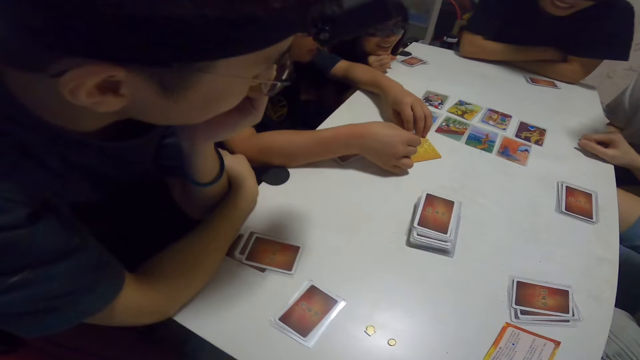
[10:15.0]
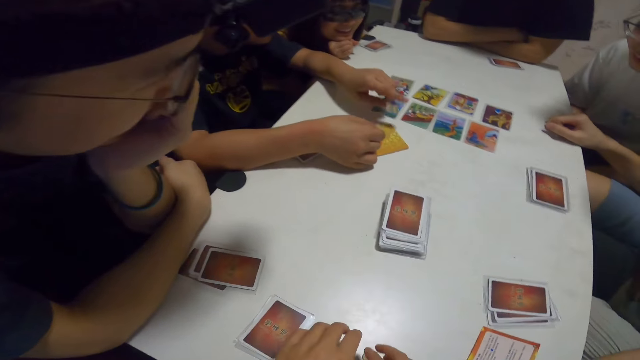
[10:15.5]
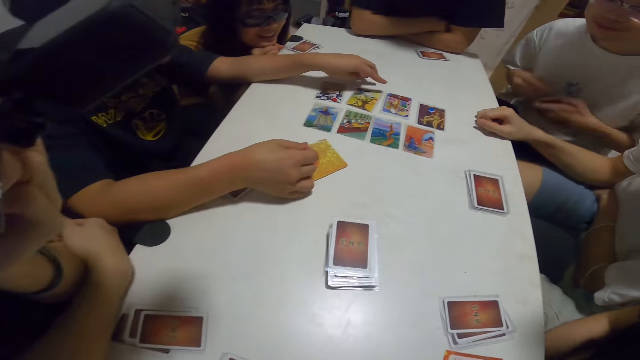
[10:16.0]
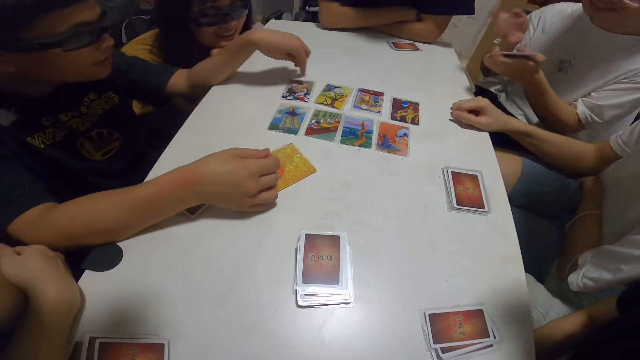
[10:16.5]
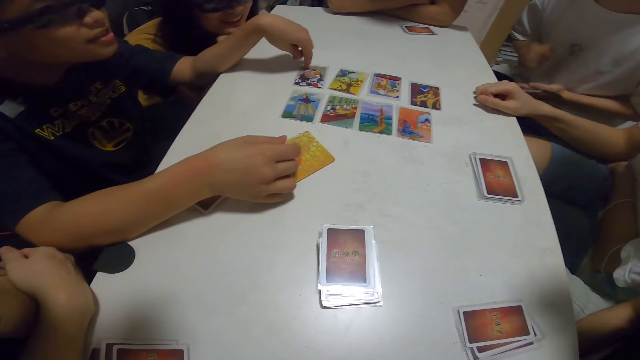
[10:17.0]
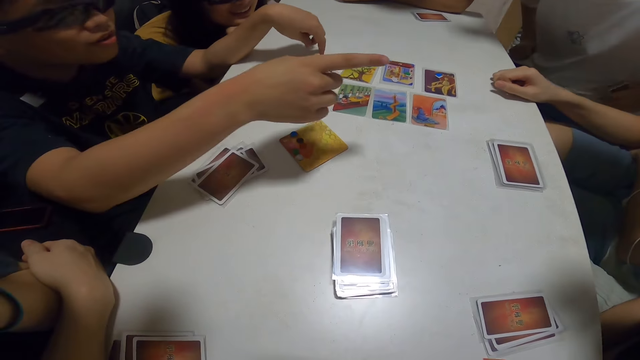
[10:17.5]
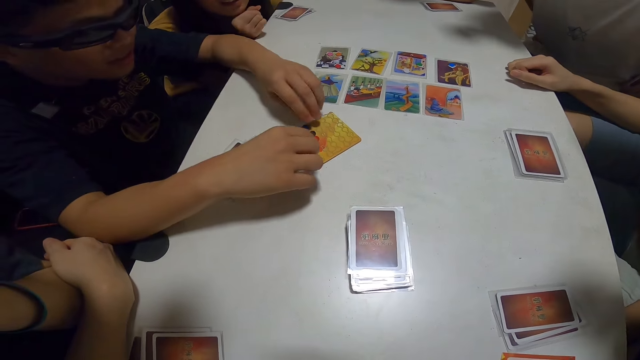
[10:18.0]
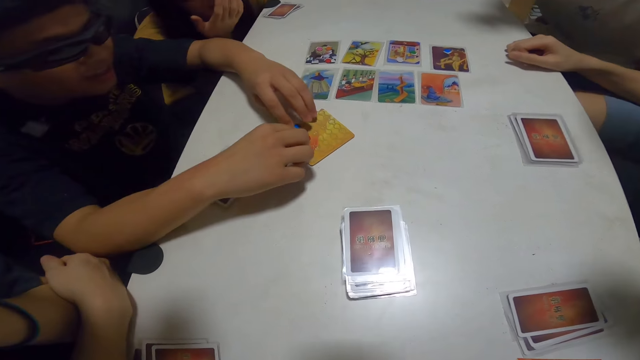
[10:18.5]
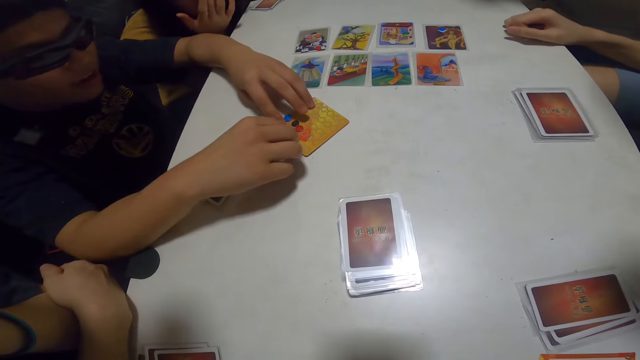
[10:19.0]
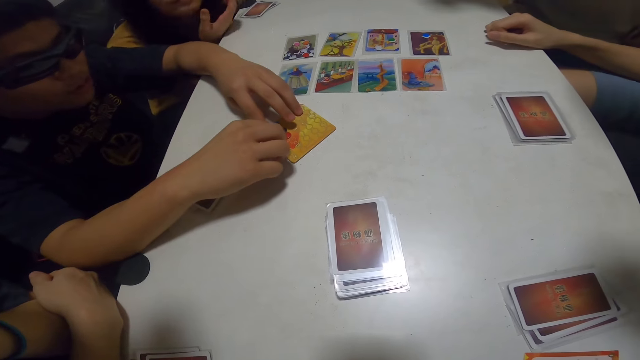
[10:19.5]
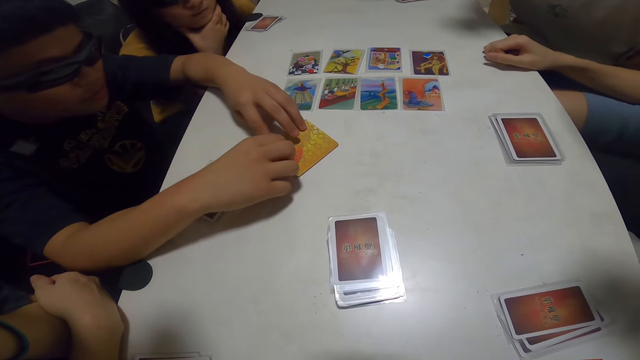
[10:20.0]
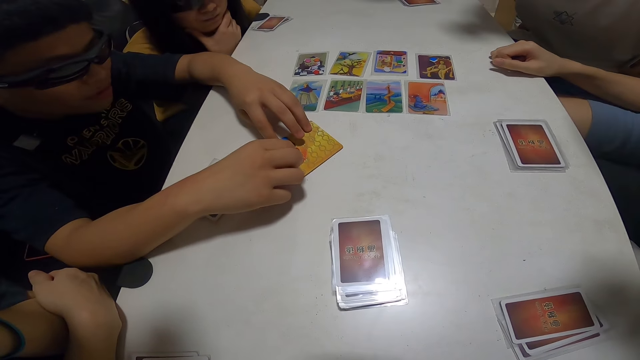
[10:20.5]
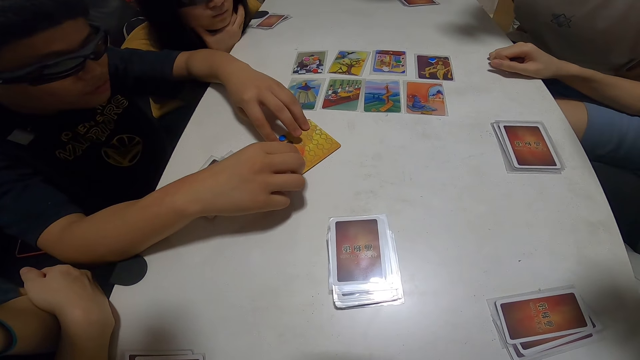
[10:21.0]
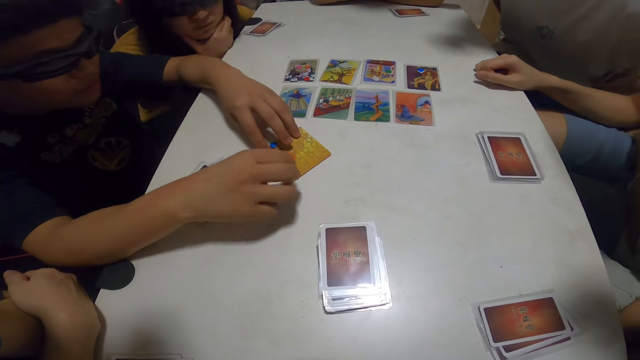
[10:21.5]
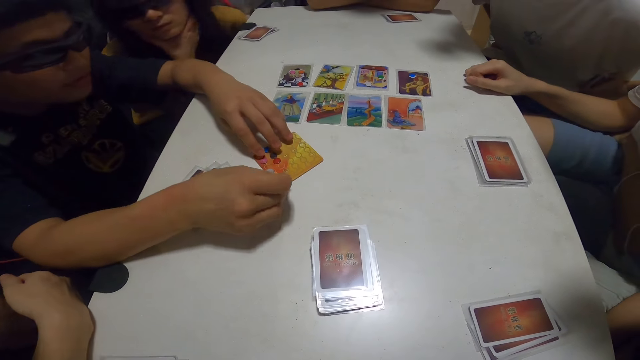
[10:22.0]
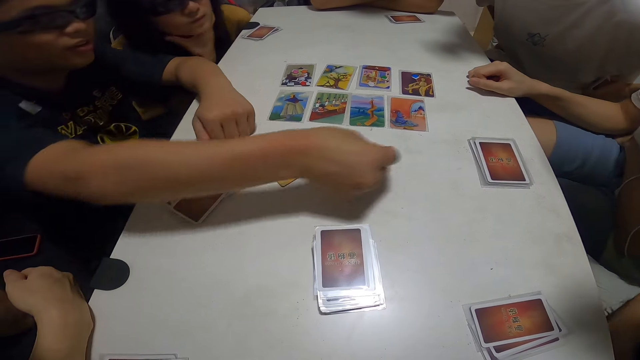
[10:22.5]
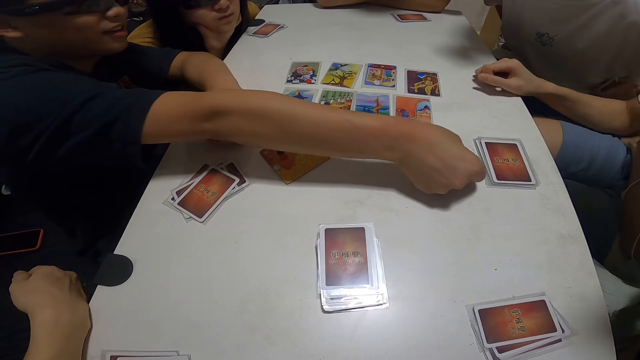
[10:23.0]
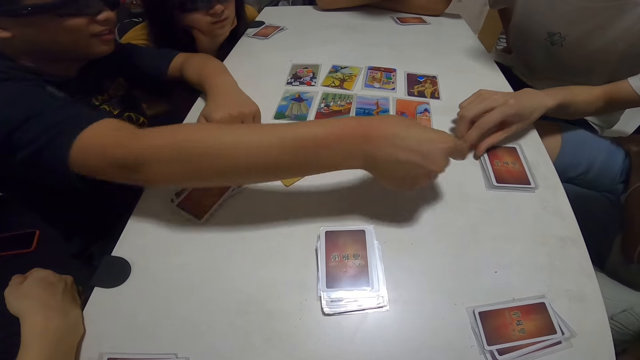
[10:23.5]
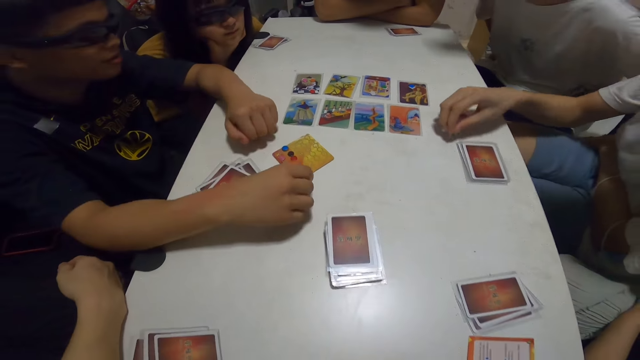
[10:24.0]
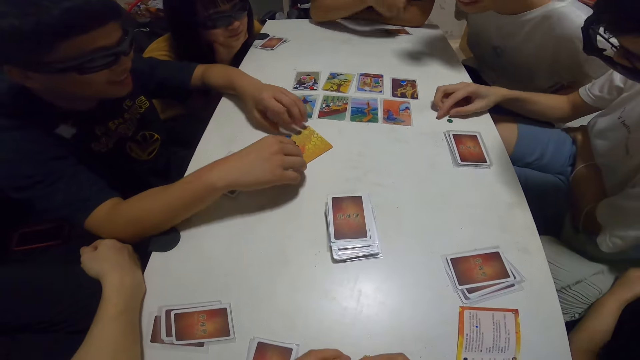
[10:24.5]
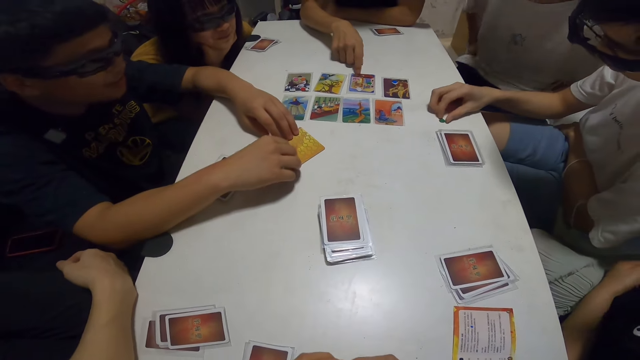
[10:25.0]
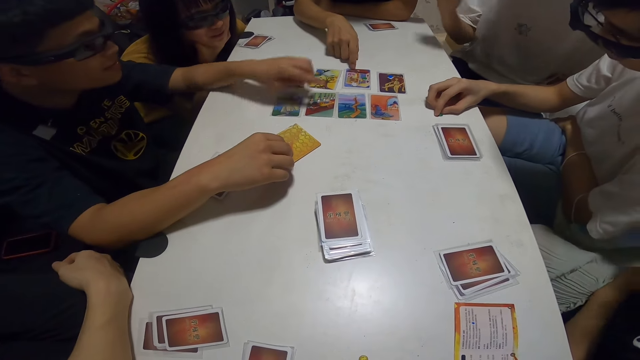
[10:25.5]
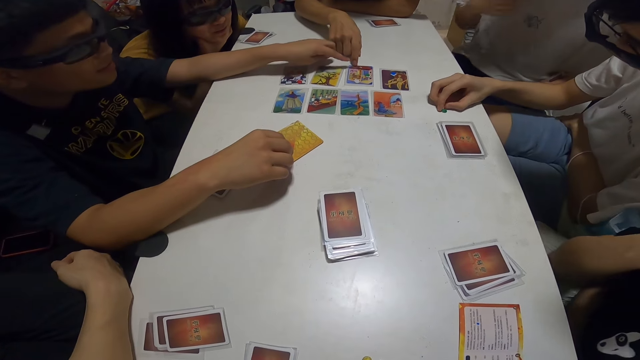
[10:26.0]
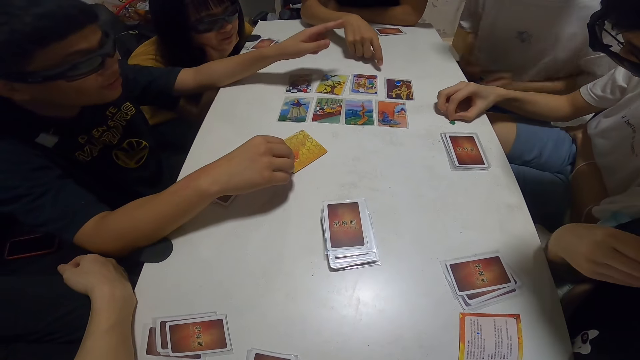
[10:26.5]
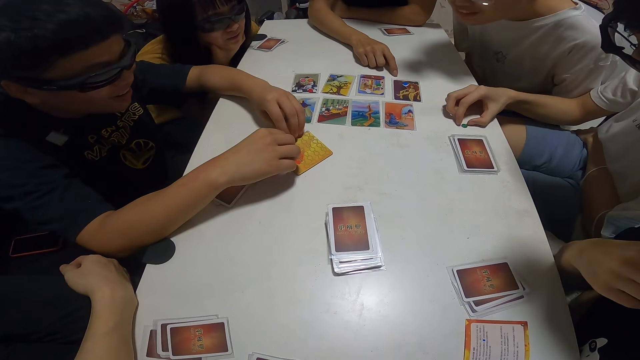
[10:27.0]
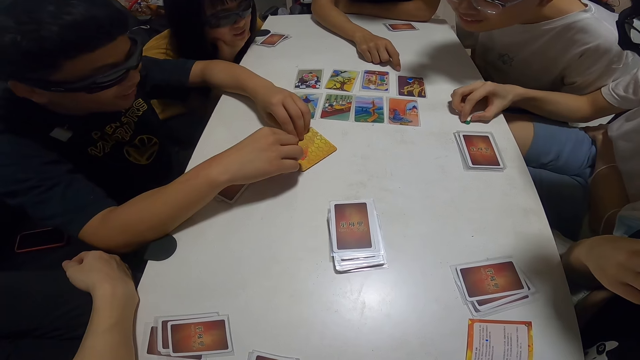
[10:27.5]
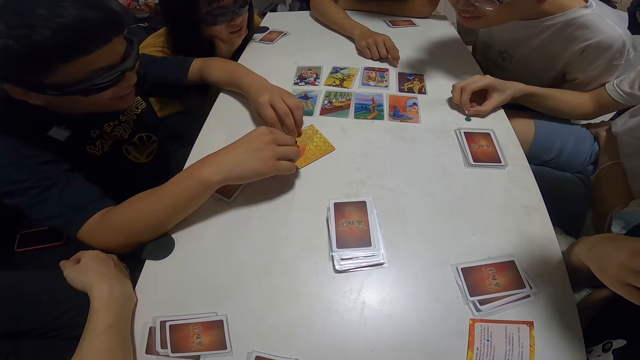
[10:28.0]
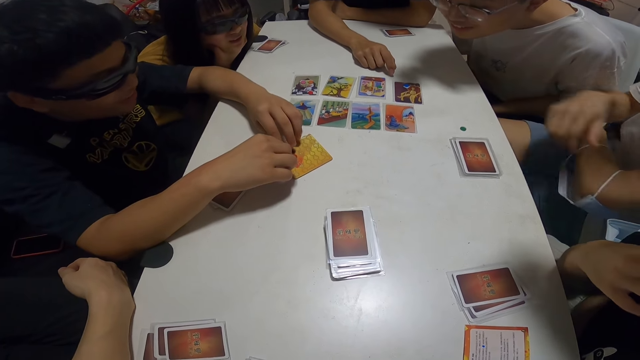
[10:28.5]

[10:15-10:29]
A man hands something to another man.

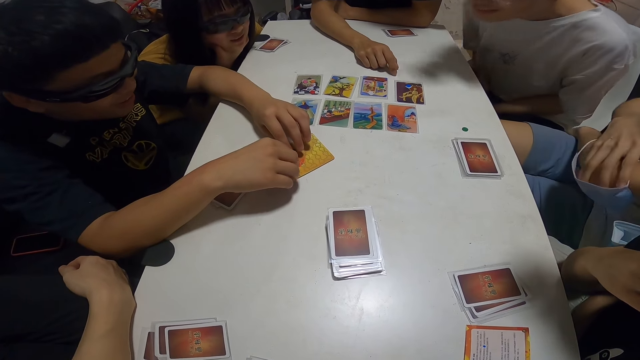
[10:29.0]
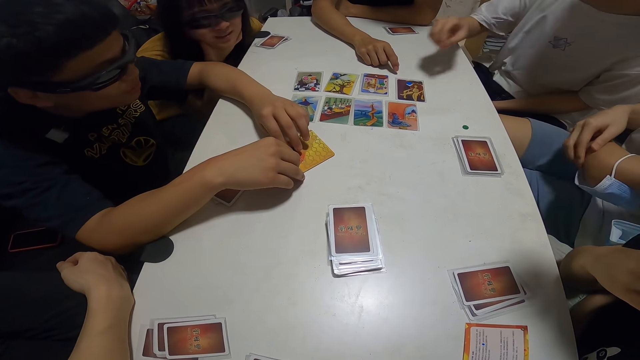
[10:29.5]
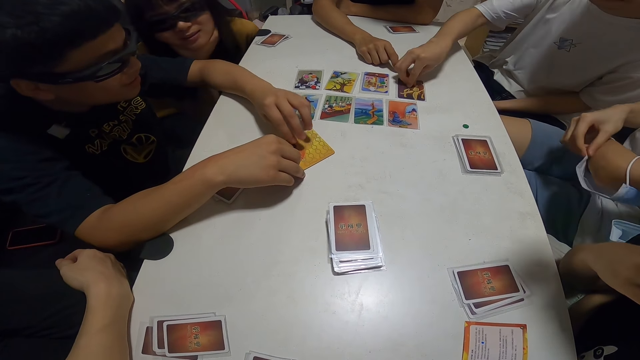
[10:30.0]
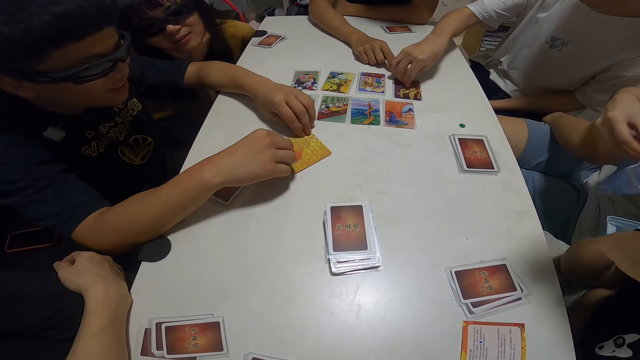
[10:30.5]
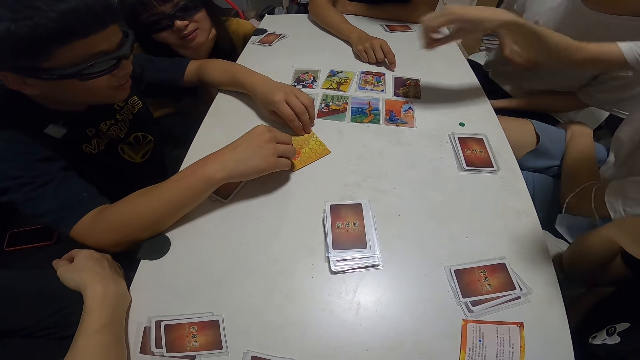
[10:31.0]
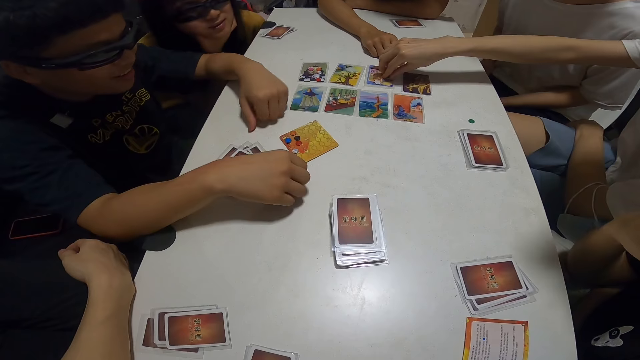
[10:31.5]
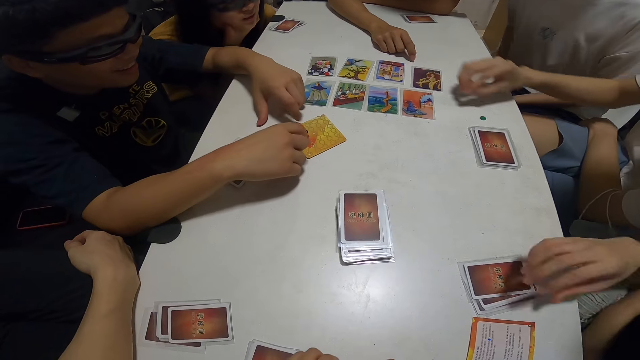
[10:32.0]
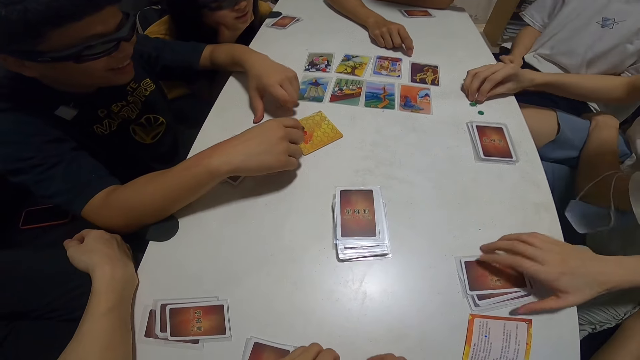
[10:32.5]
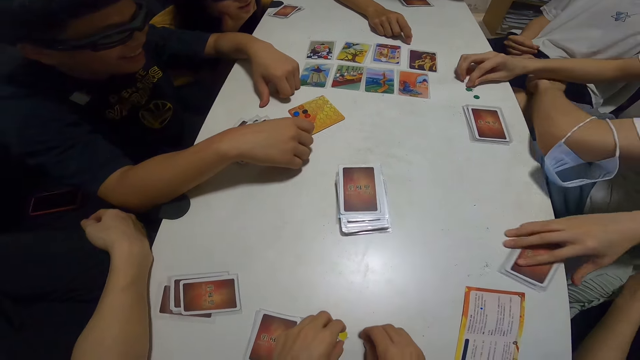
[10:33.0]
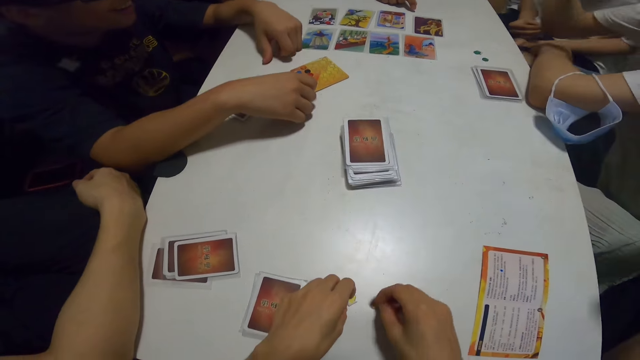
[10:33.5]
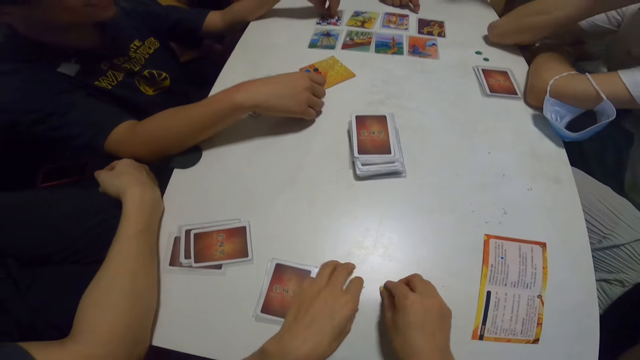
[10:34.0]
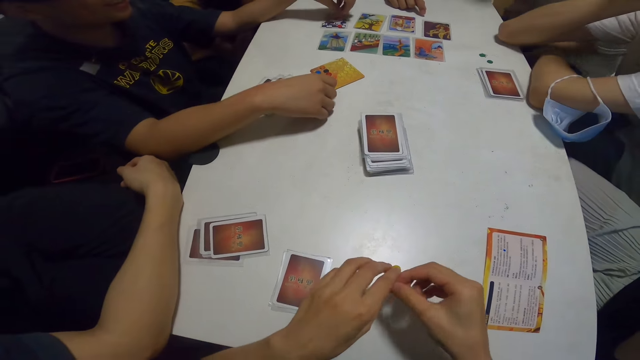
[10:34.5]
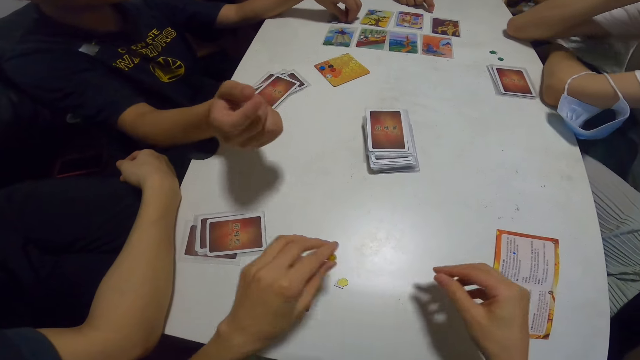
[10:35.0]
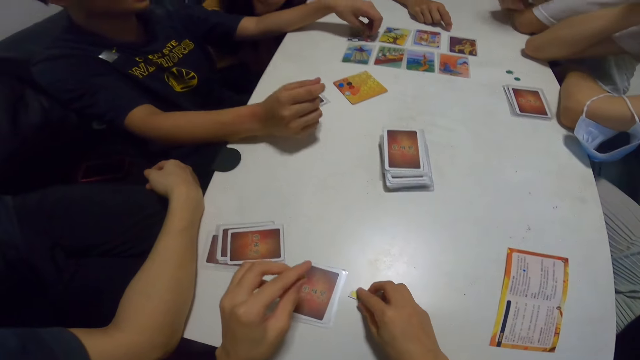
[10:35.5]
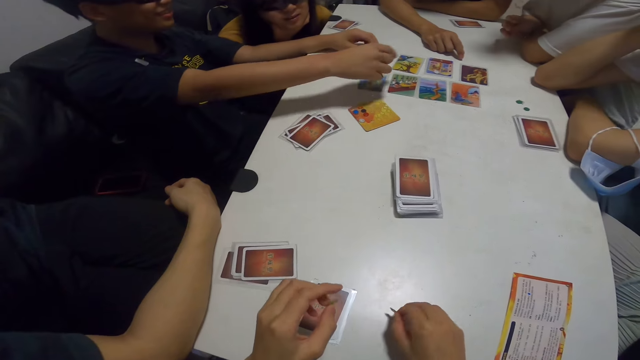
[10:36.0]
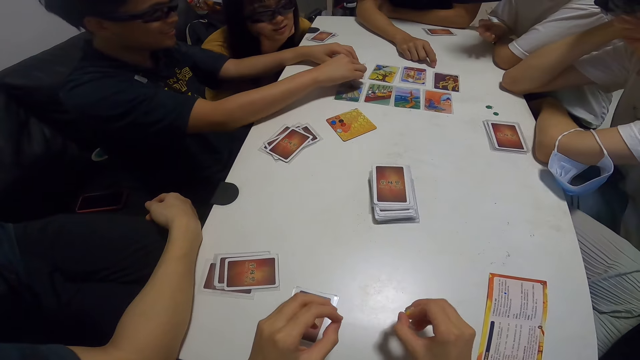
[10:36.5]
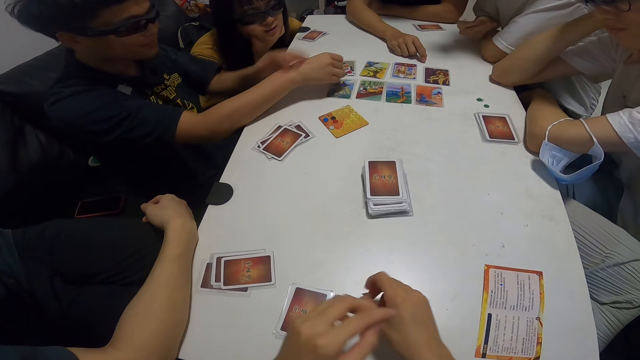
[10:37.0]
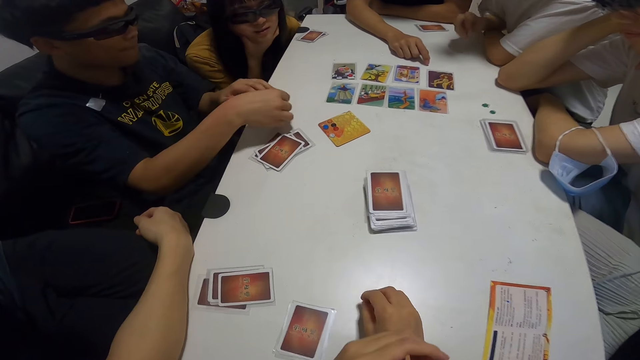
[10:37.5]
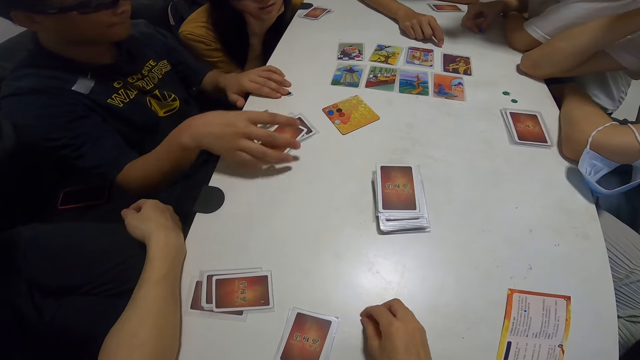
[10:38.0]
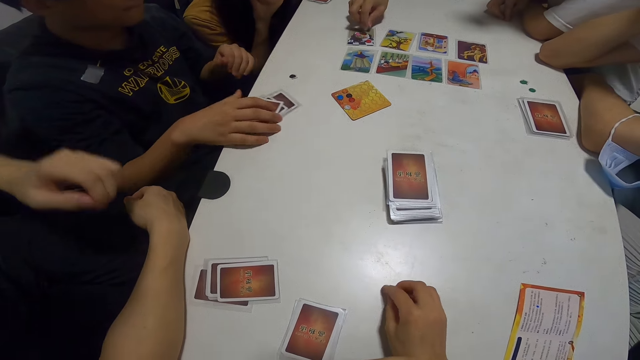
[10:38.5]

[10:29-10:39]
The camera wearer picks a chip from the table. A man picks the cards. The camera wearer picks the chip from the table again. They drop the chip on the table.
